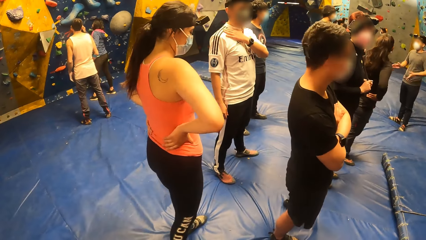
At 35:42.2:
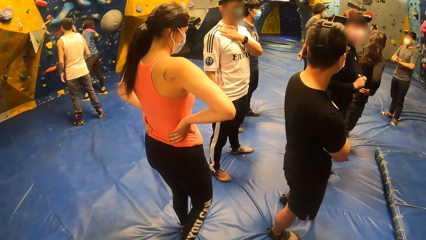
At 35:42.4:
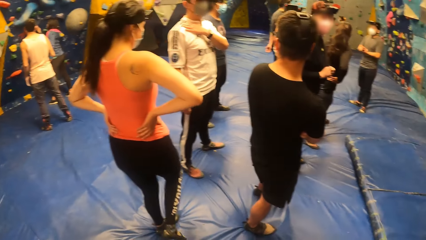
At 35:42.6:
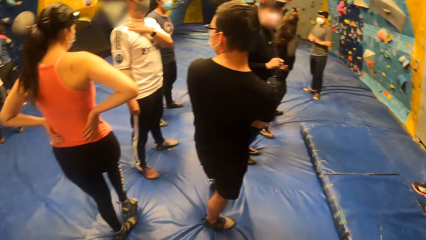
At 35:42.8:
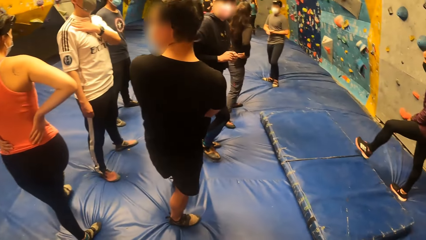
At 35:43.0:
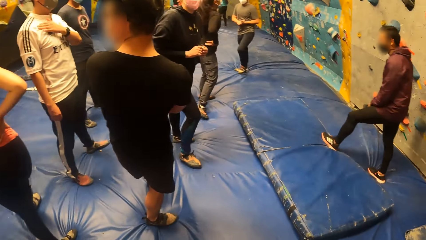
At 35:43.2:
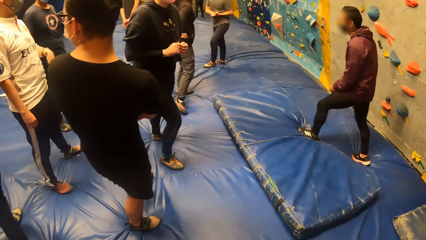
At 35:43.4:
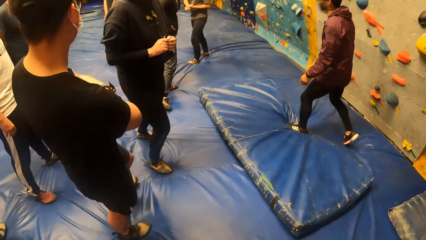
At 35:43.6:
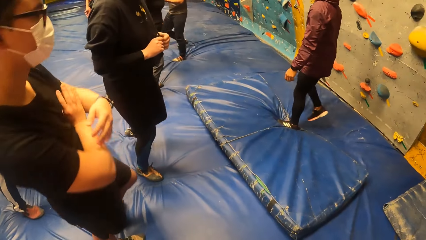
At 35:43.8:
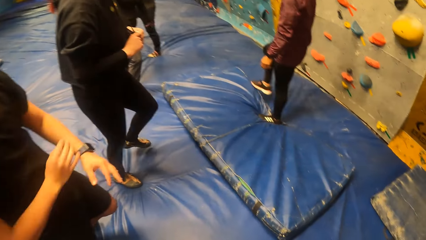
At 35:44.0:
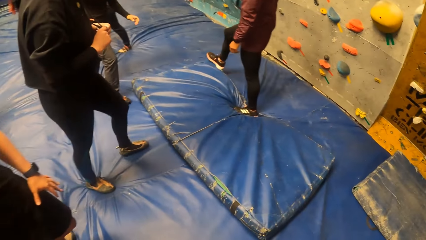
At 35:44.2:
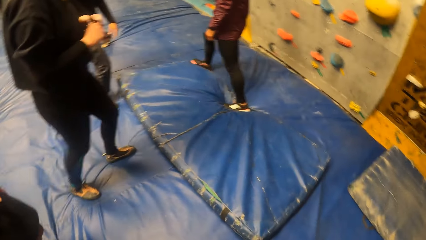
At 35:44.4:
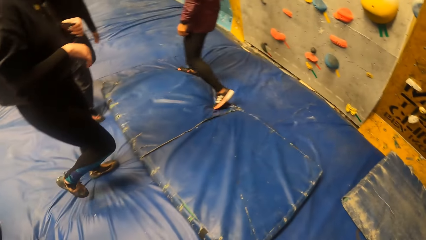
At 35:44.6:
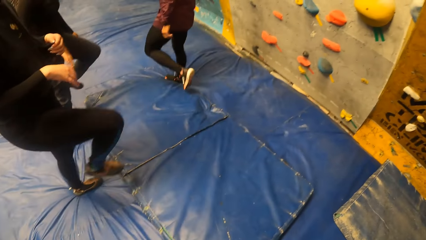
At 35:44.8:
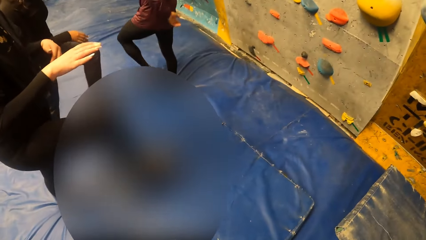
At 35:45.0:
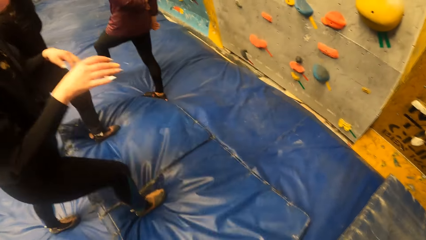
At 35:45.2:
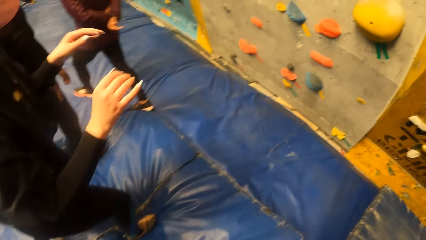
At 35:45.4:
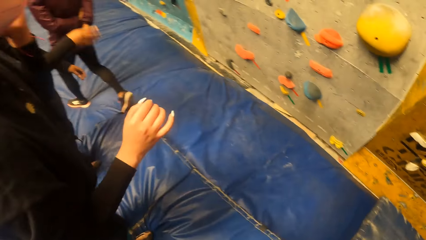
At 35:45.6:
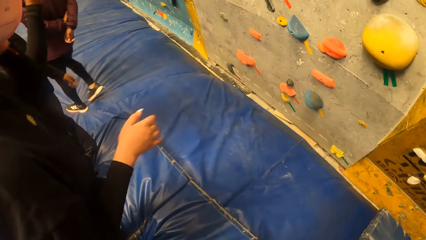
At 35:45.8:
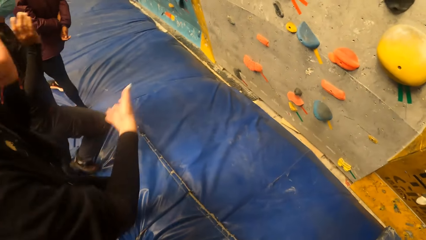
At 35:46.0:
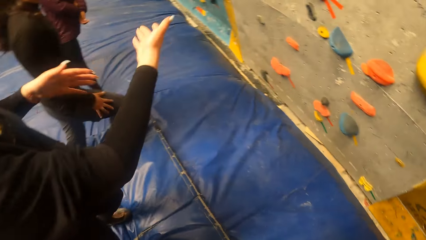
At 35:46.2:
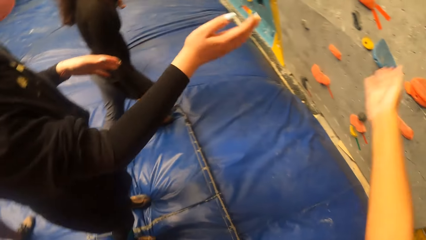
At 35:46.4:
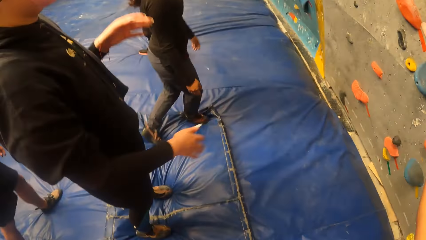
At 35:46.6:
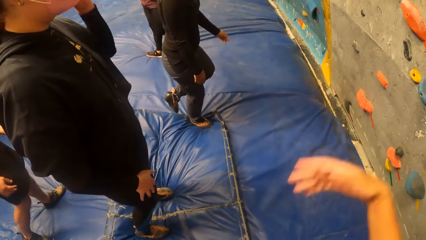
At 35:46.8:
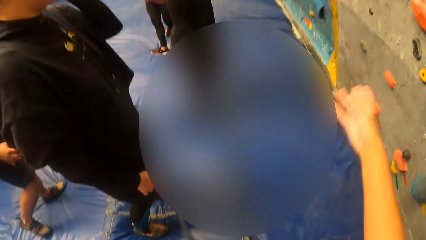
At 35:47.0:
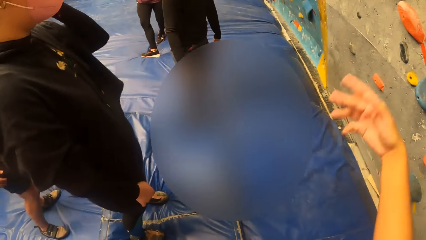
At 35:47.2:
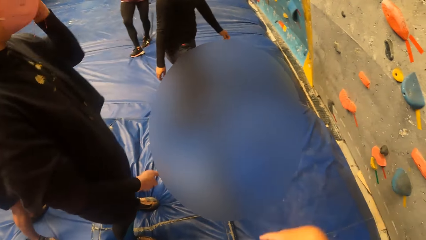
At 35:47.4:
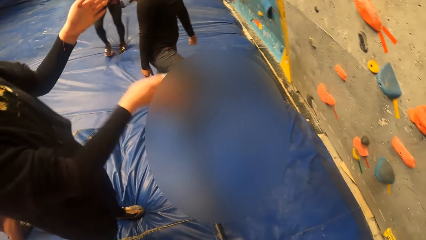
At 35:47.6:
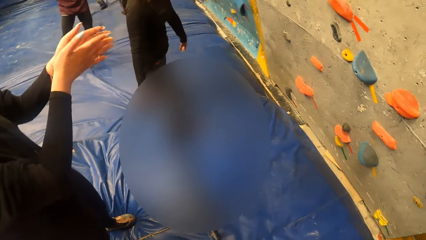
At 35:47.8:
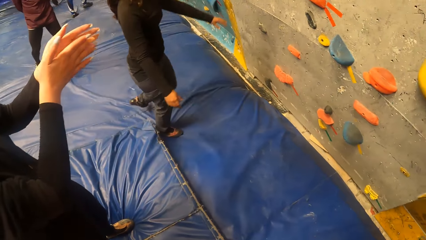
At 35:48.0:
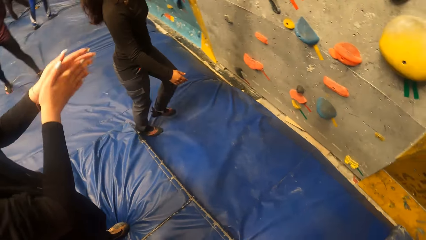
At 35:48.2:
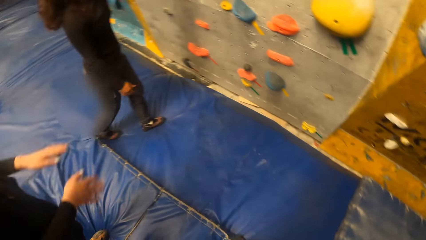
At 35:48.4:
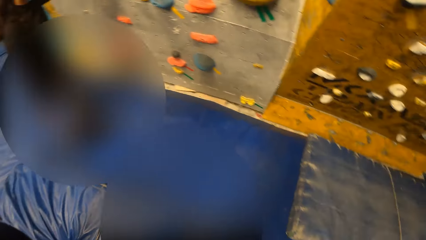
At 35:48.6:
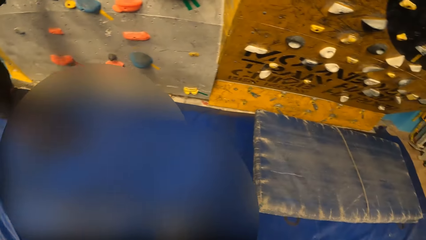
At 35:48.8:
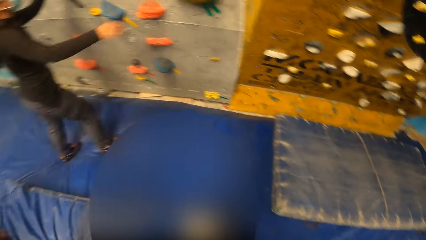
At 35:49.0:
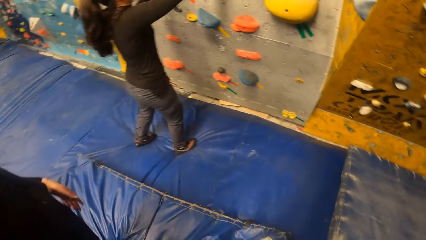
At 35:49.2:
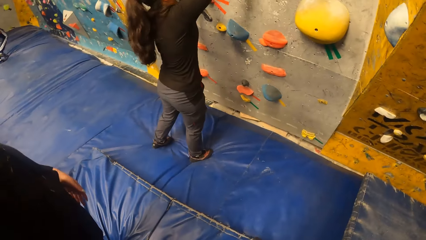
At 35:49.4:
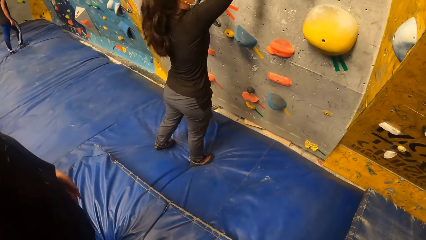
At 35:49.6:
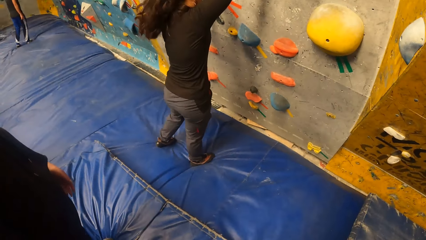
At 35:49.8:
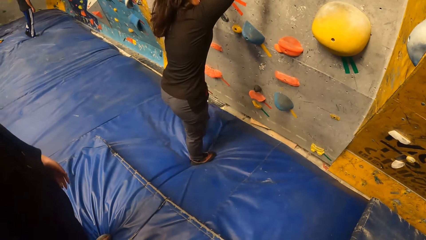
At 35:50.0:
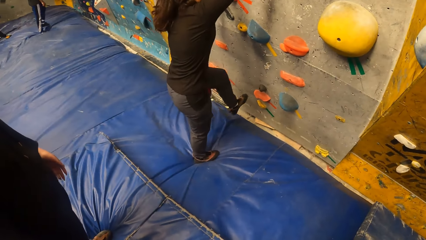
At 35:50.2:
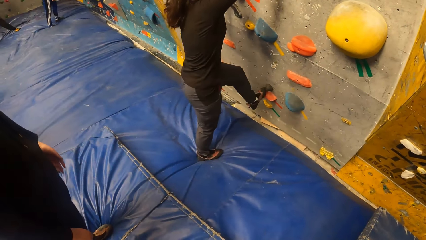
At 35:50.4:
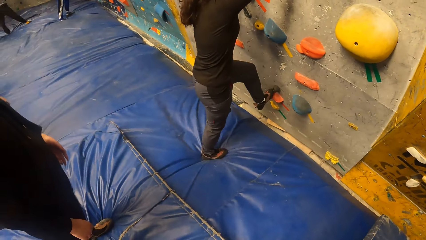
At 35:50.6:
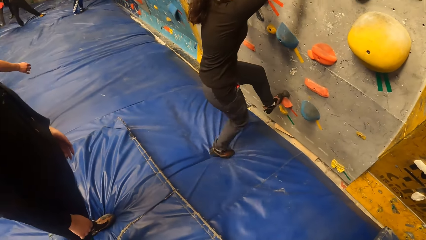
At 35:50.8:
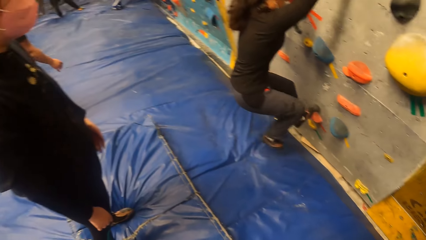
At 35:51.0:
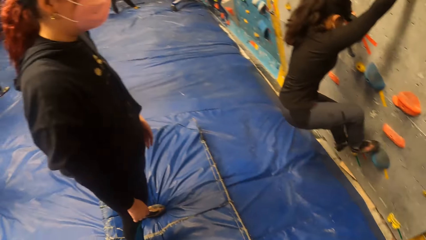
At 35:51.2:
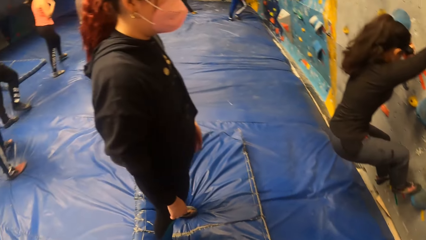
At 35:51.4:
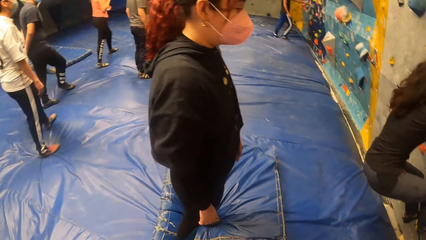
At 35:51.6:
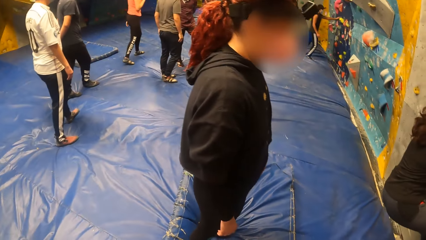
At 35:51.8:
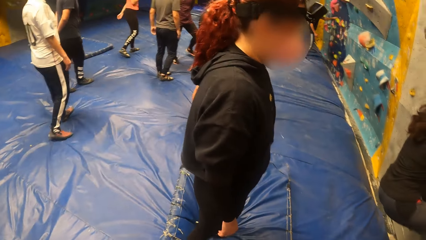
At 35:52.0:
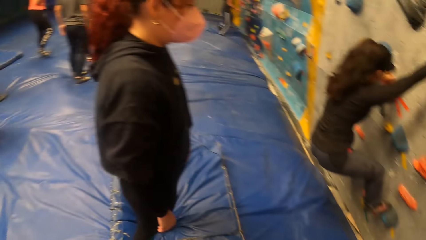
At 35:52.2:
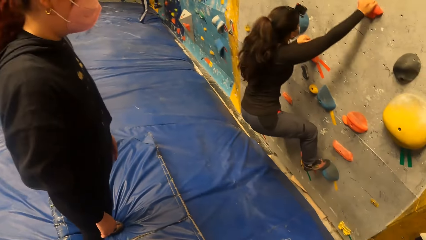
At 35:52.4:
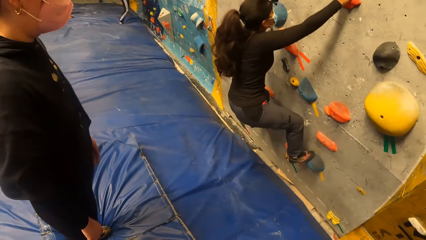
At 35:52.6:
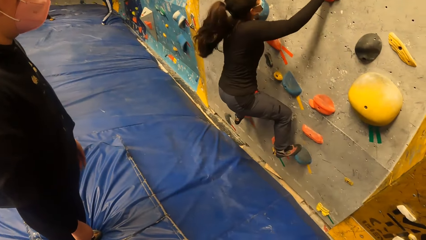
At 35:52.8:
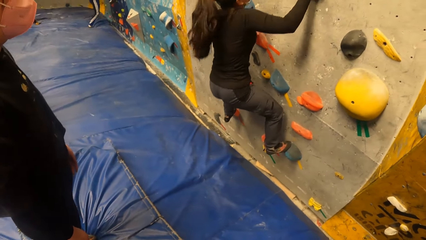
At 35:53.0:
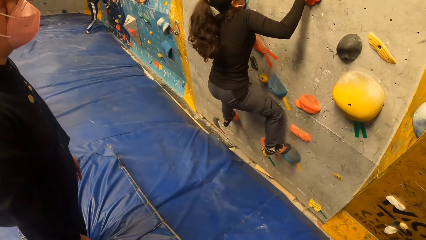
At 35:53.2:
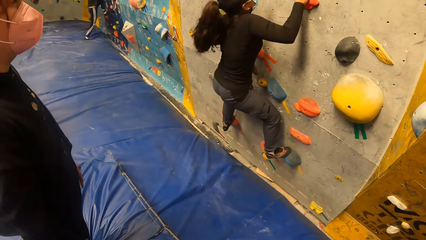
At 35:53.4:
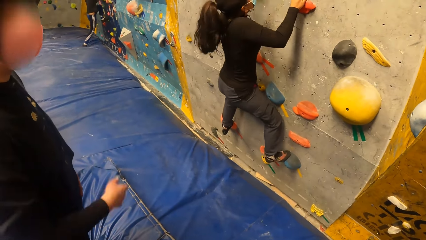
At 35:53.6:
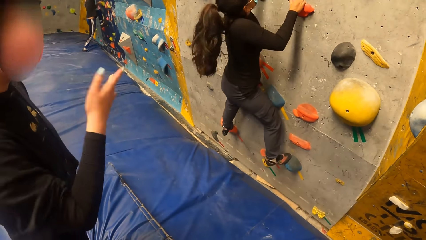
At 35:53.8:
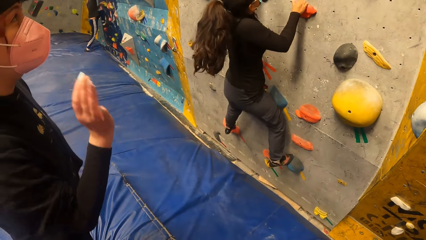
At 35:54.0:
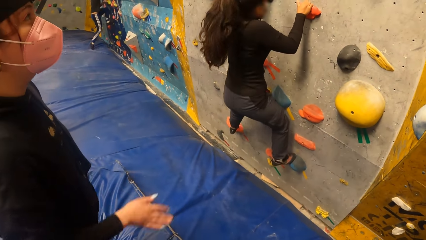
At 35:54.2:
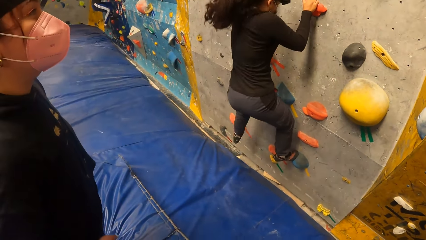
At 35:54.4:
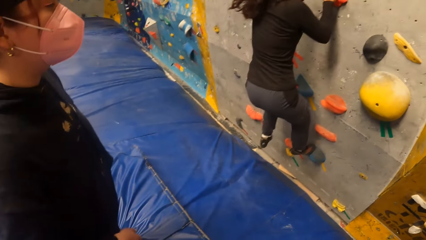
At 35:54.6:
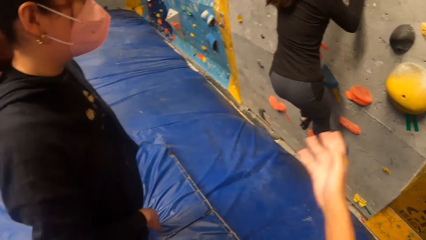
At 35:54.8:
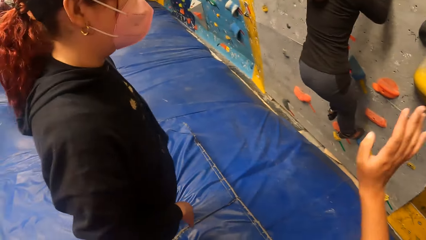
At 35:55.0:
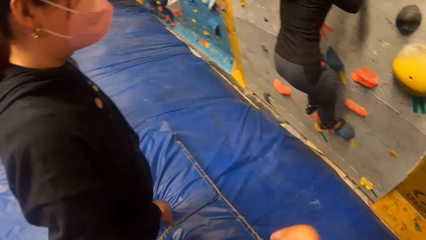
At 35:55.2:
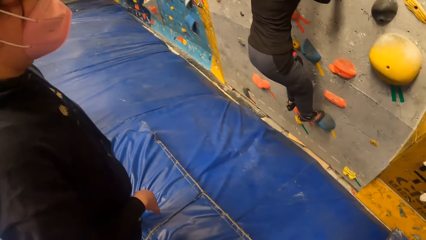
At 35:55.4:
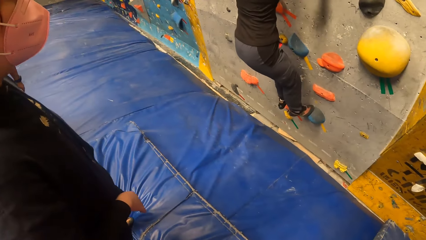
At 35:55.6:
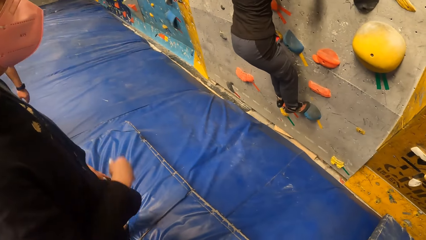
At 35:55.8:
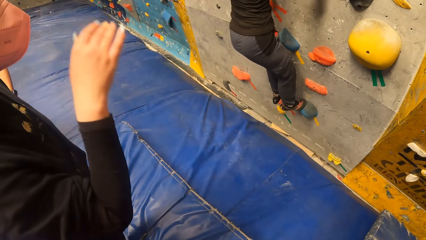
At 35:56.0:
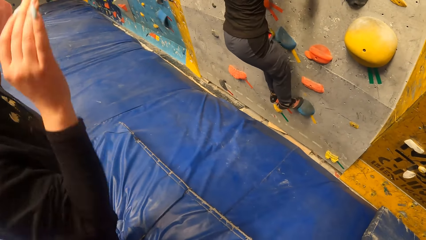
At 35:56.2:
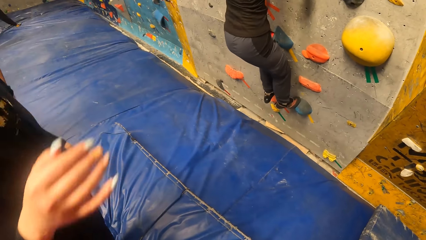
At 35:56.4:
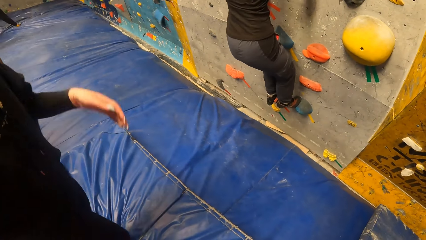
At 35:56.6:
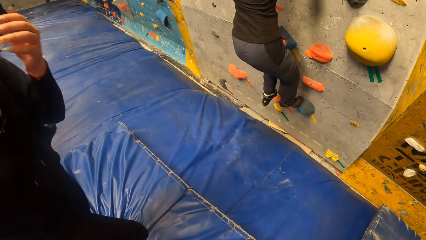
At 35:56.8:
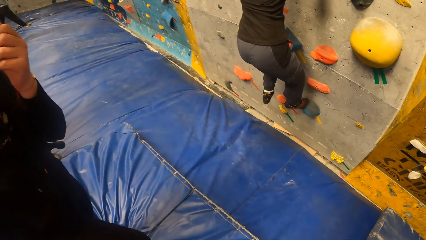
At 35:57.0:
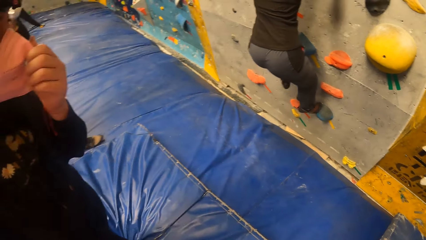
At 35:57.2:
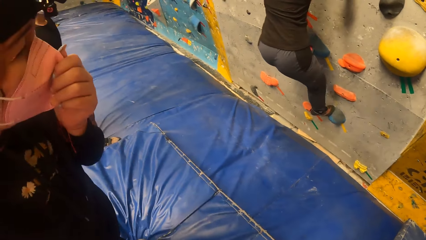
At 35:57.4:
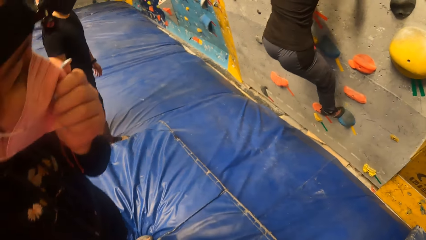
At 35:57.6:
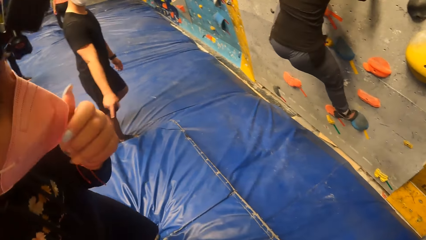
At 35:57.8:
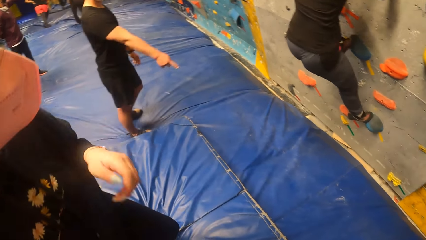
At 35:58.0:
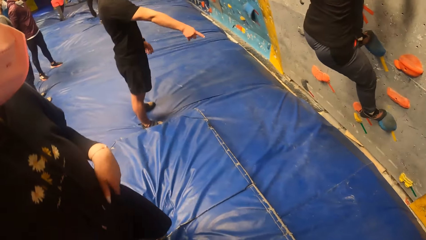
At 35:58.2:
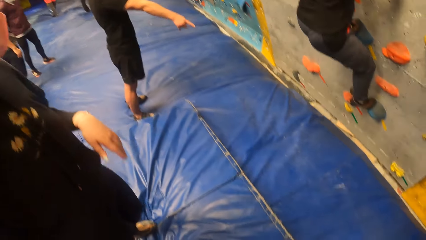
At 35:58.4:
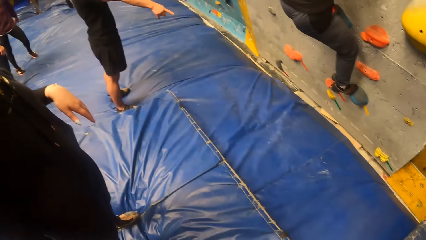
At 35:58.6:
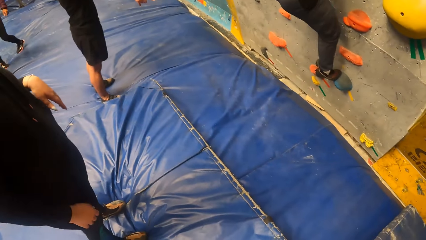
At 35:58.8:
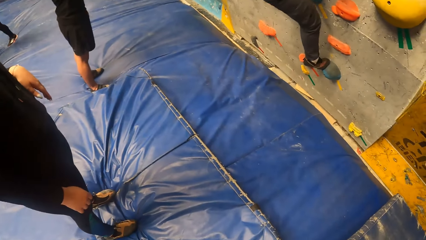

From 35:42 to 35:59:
The camera wearer walks around, looks around, and moves a hand. They interact with a woman. They look around. The woman claps and drops both hands. Another woman places her right hand on the bouldering wall. The other woman climbs the bouldering wall. The camera wearer moves a hand and looks around.
